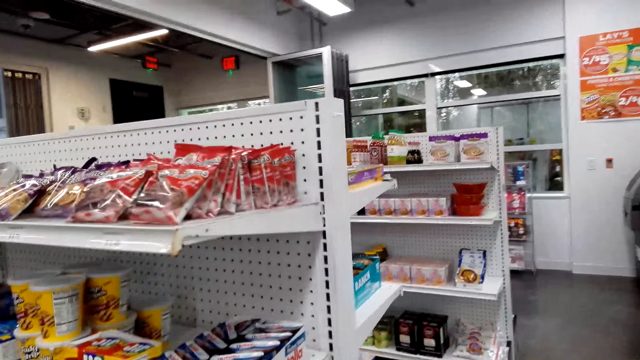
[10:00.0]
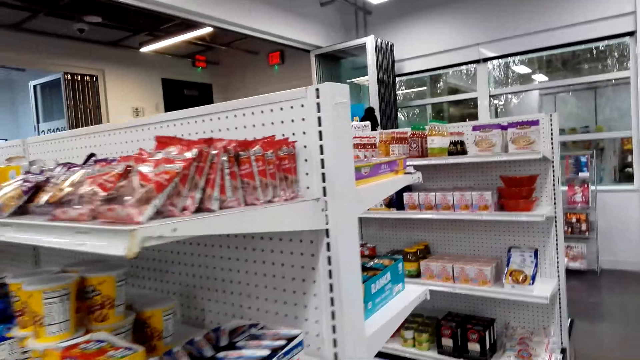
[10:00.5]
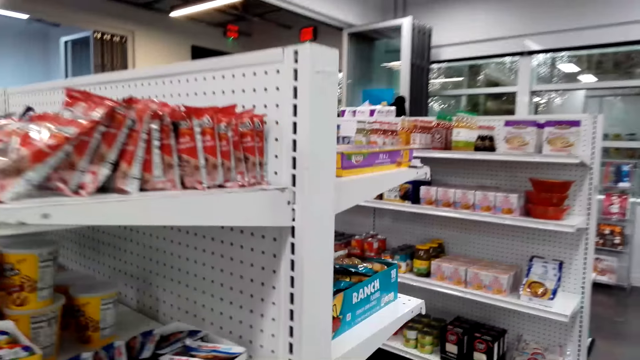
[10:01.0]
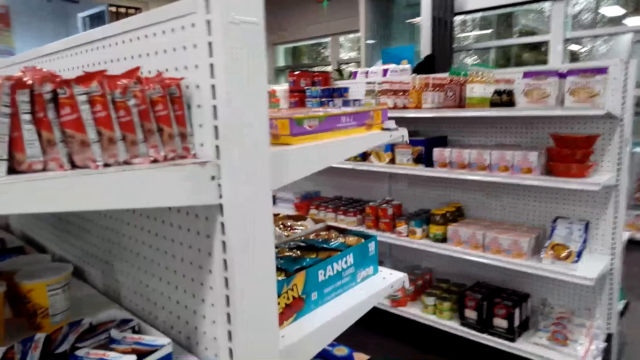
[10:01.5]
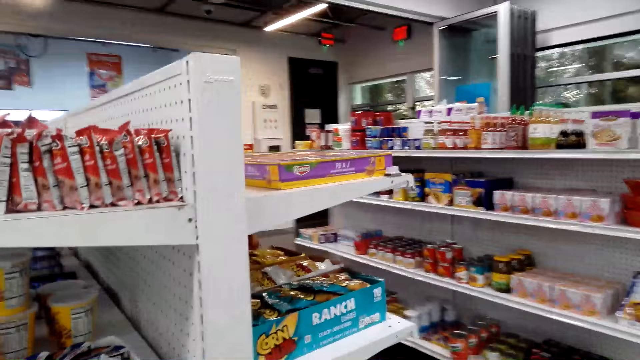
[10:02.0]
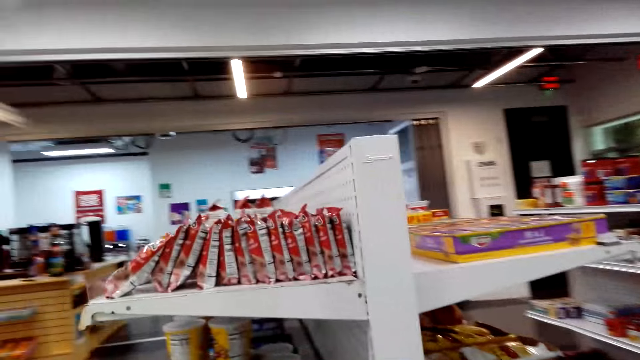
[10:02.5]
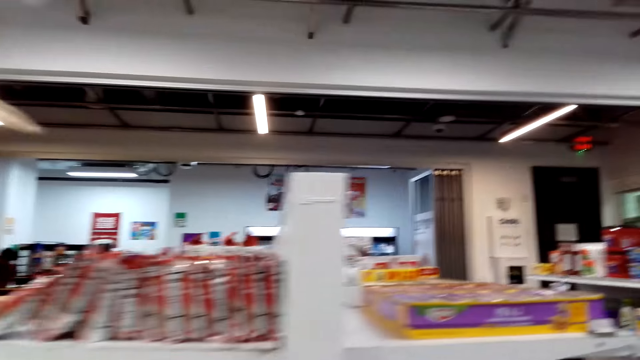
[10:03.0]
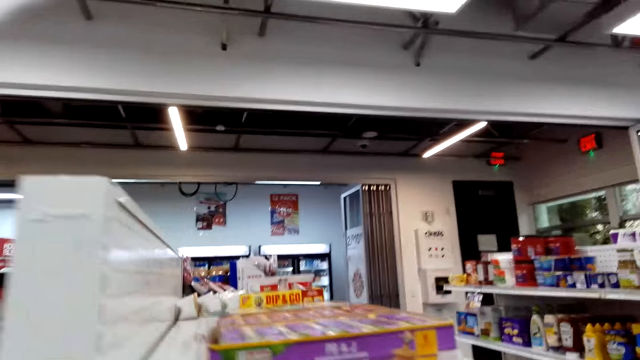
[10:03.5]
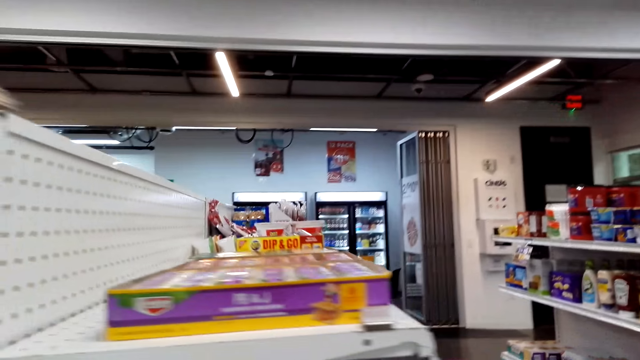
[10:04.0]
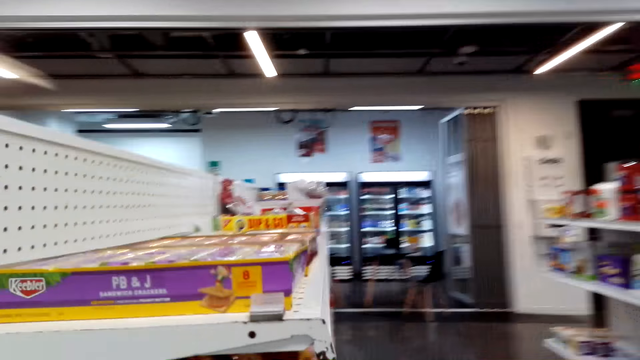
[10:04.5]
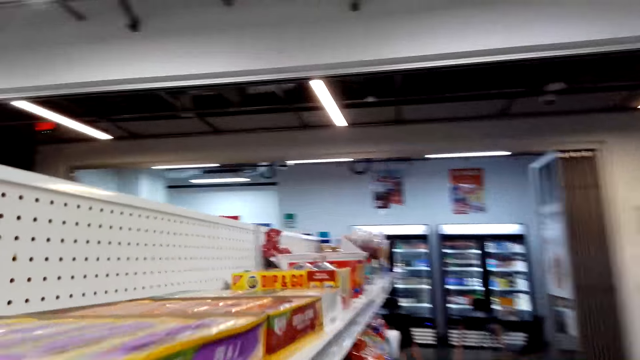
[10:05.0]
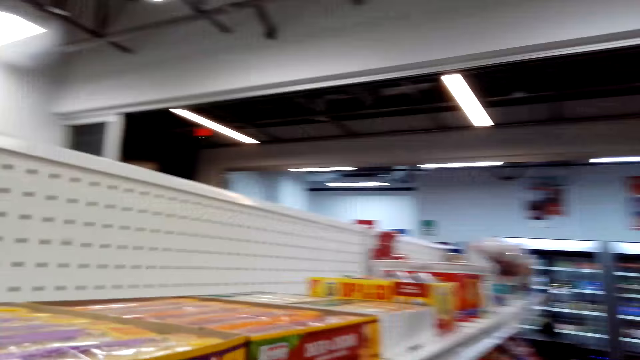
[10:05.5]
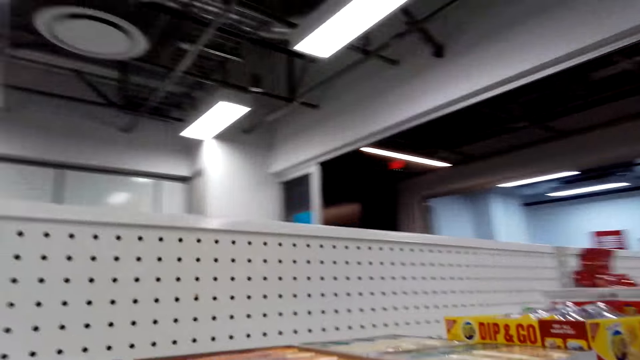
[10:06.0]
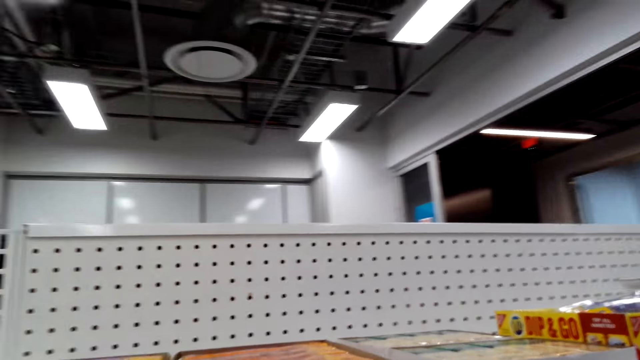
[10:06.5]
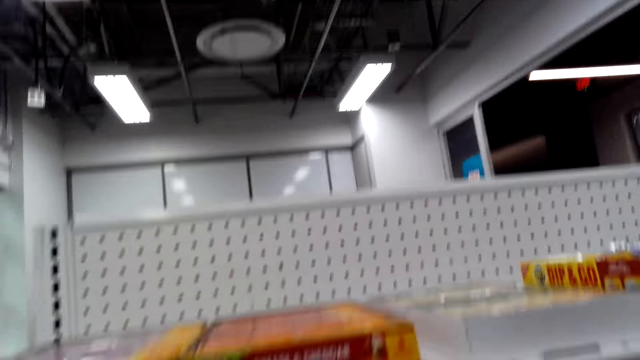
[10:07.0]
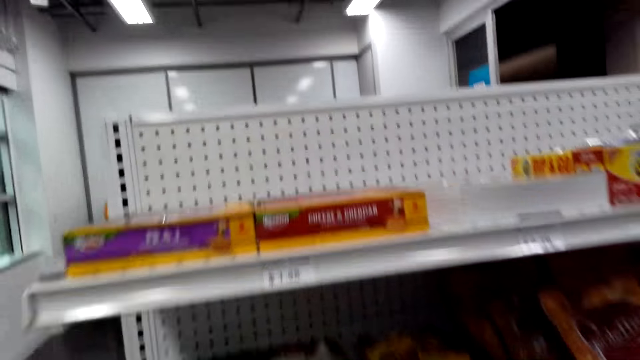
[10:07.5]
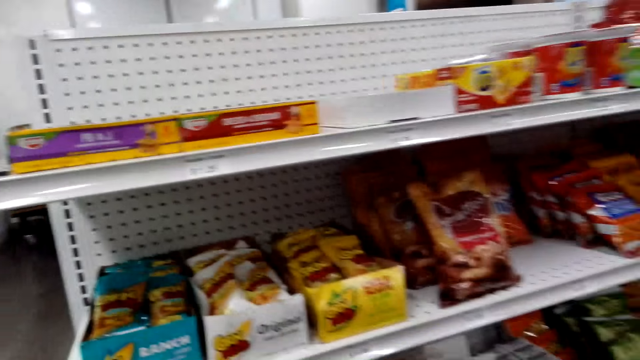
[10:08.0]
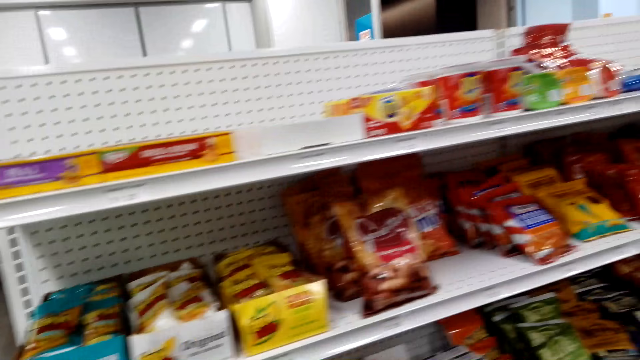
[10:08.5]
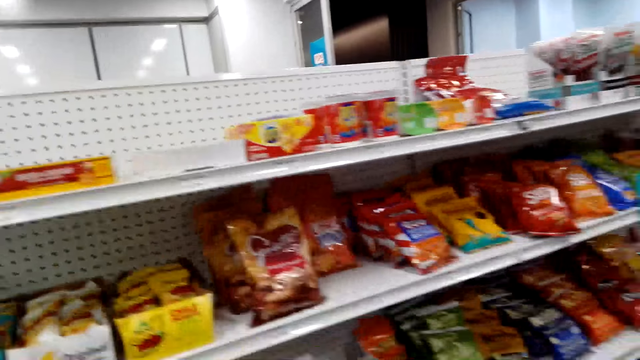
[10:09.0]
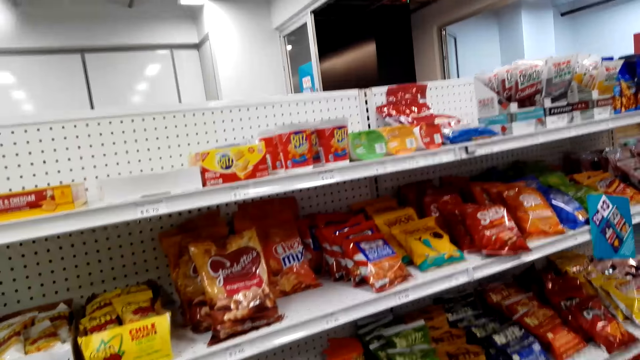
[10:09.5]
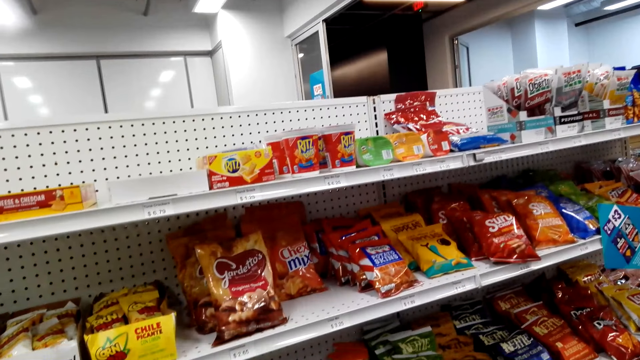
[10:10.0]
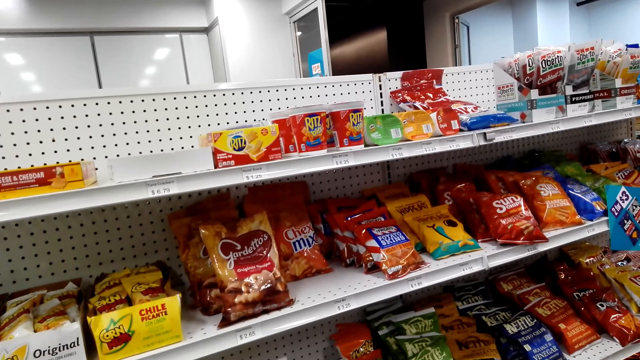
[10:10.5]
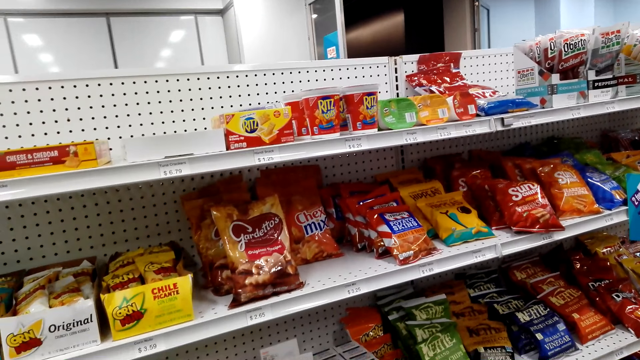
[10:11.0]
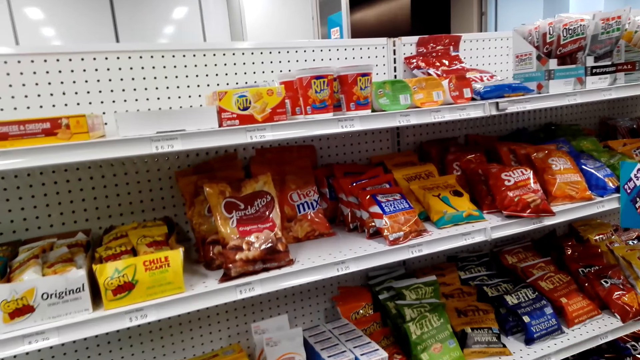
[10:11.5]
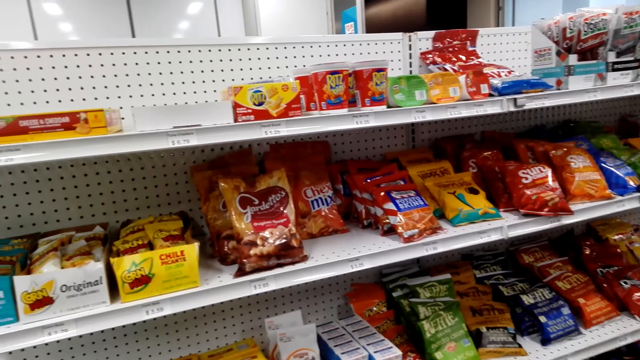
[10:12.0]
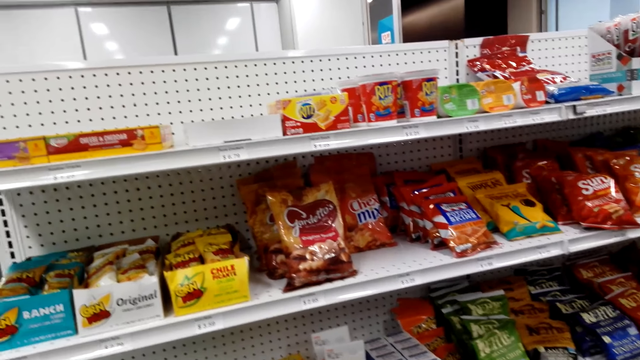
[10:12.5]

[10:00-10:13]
The camera wearer walks around the shelf. They stare at the shelf.

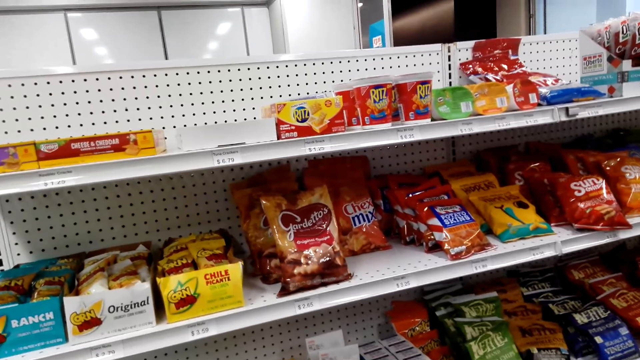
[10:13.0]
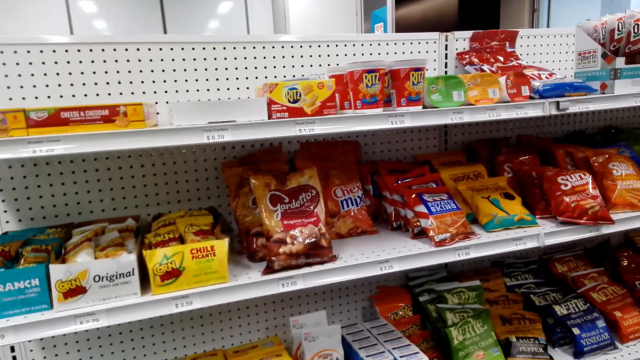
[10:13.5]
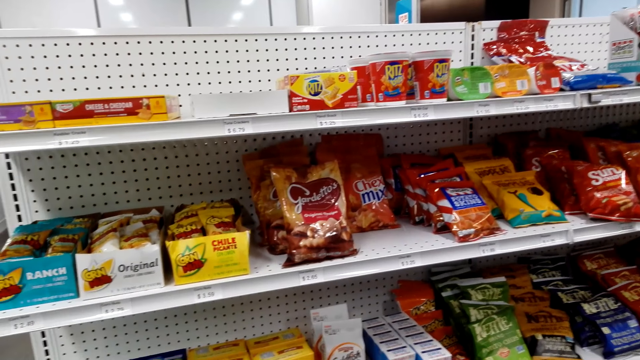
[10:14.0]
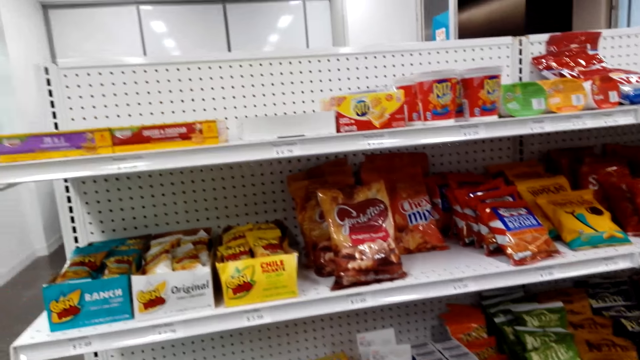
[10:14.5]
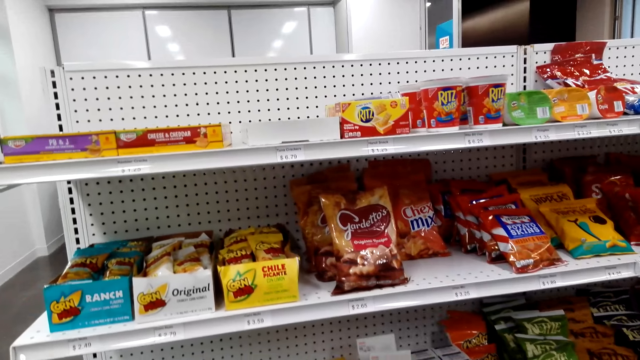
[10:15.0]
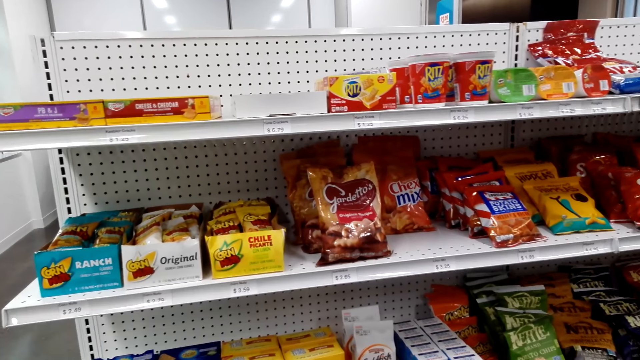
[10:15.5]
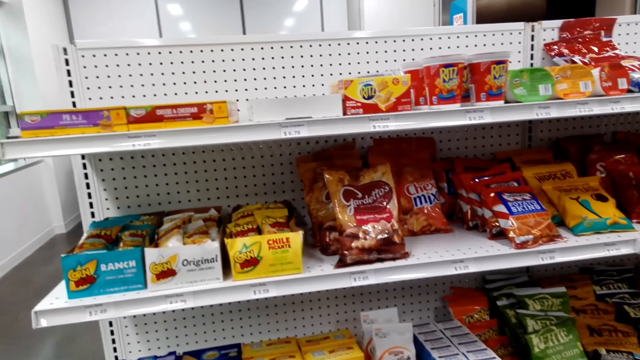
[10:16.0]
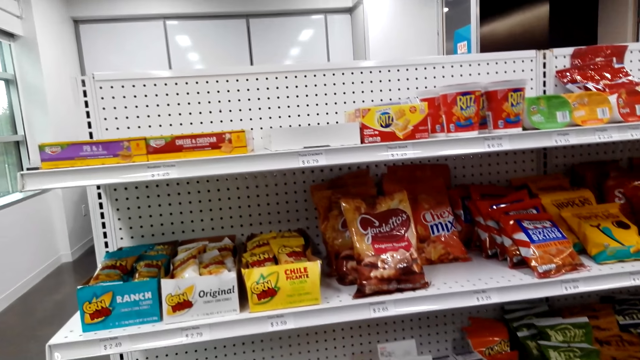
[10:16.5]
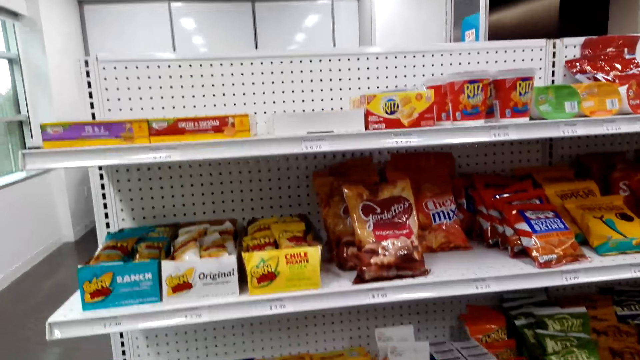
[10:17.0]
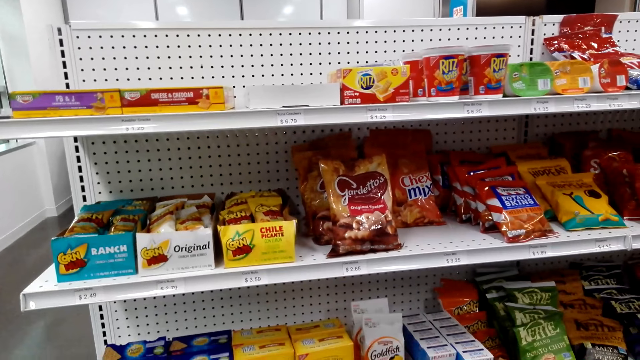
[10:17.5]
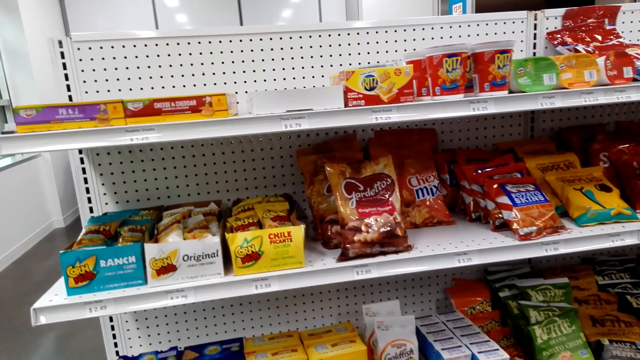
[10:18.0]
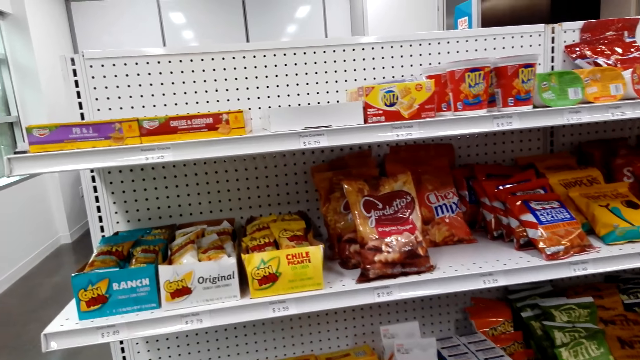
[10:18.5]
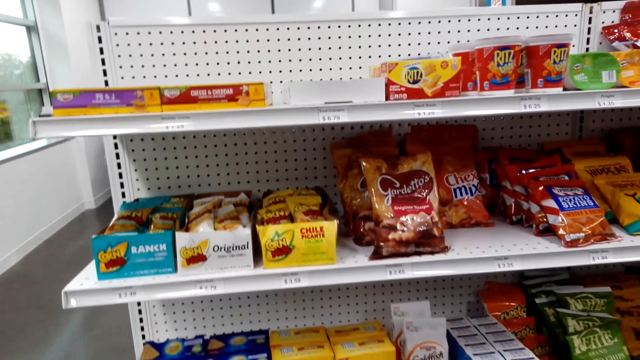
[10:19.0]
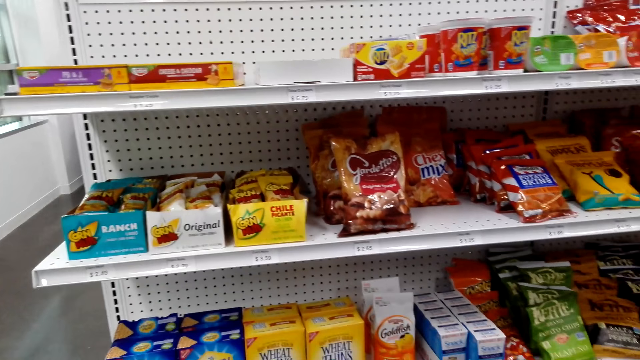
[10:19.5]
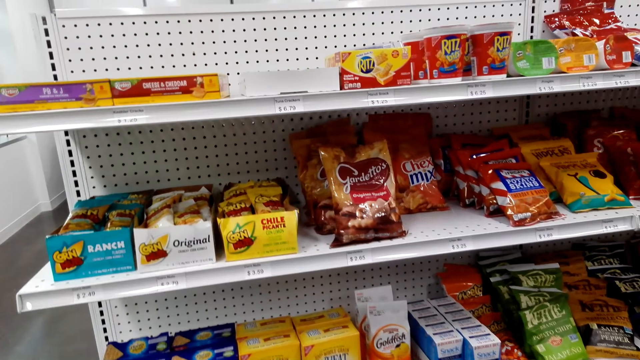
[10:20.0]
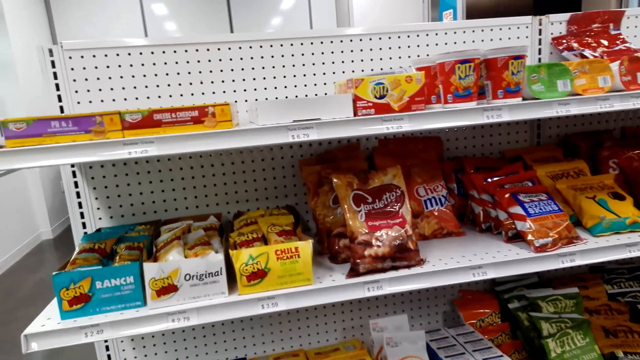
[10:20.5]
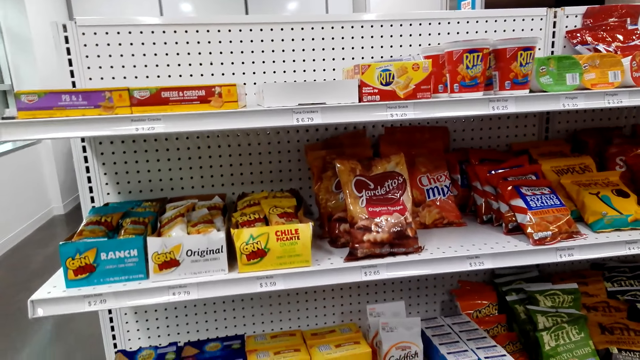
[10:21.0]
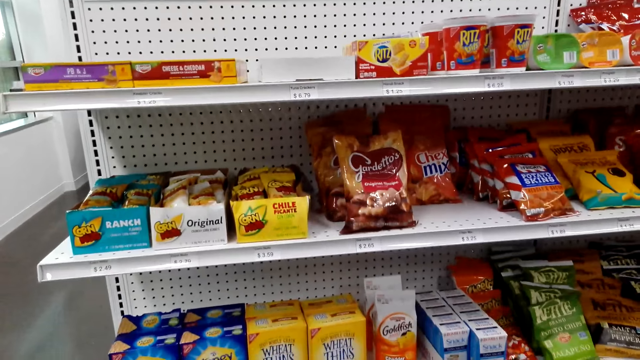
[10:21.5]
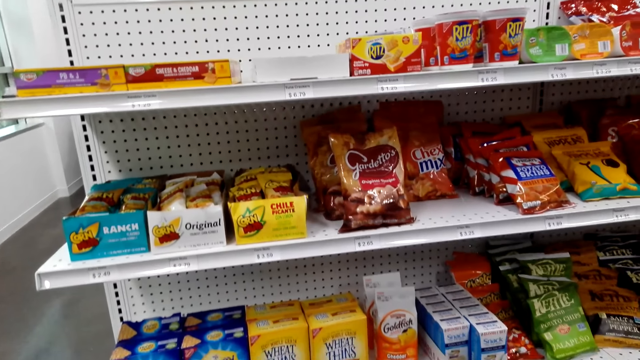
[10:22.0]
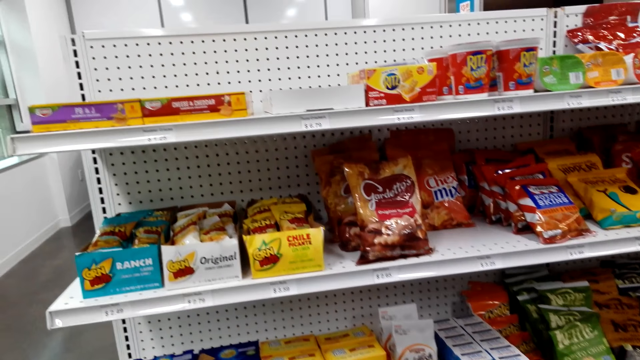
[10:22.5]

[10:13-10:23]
The camera wearer looks around.
